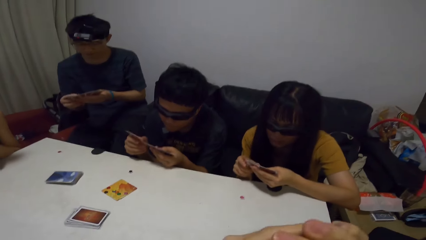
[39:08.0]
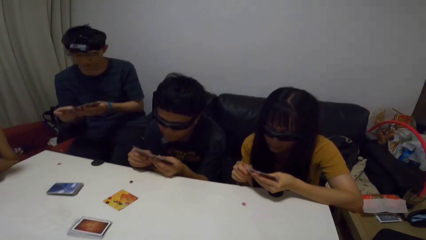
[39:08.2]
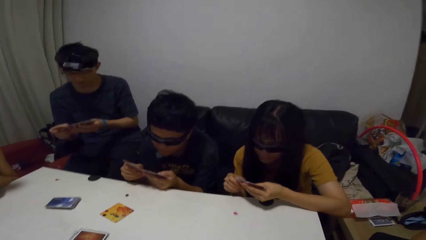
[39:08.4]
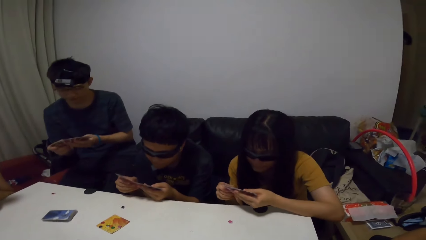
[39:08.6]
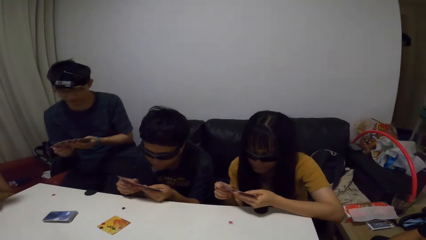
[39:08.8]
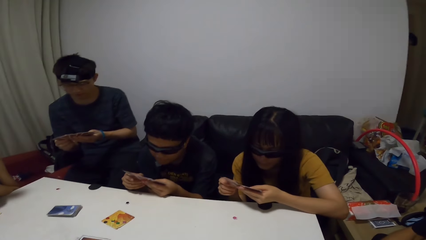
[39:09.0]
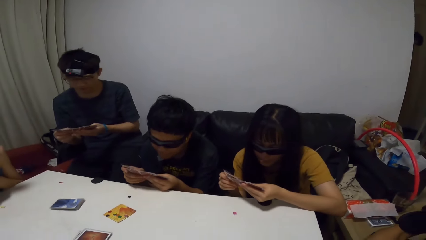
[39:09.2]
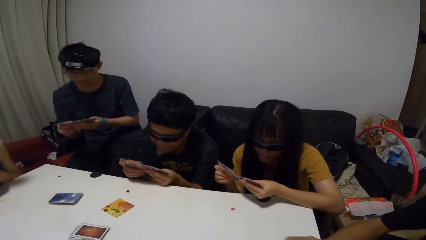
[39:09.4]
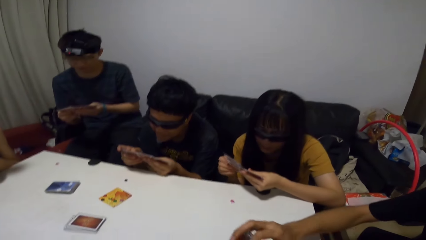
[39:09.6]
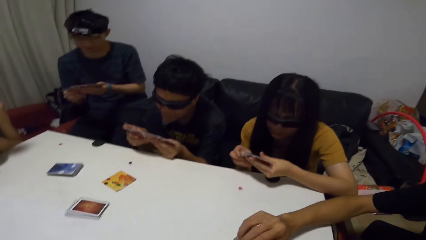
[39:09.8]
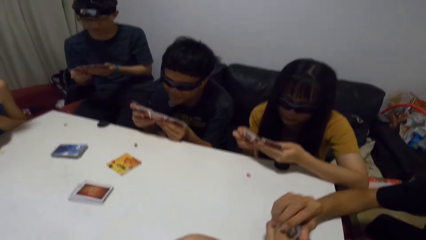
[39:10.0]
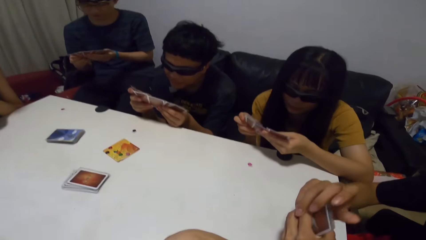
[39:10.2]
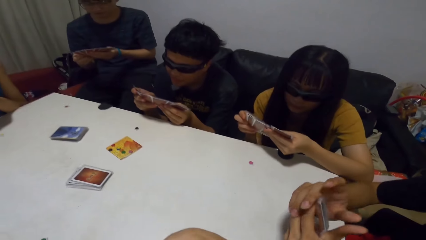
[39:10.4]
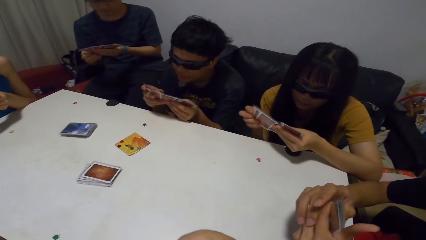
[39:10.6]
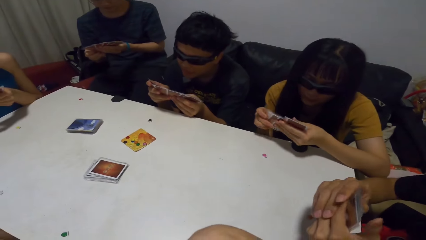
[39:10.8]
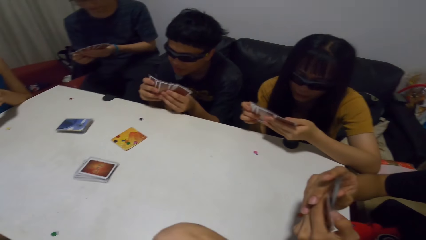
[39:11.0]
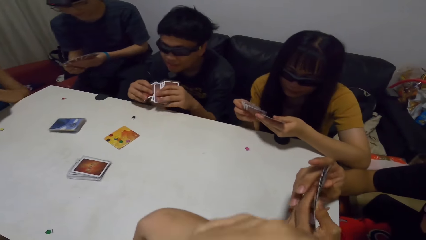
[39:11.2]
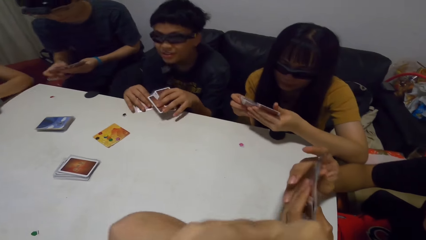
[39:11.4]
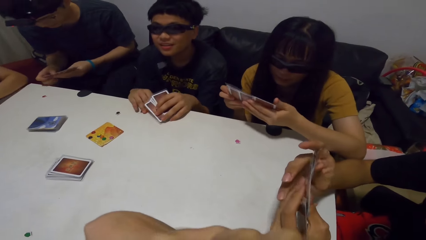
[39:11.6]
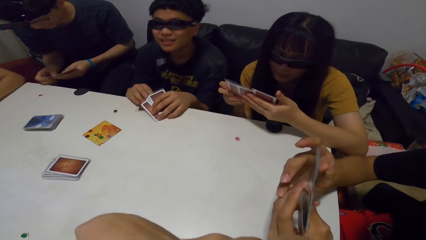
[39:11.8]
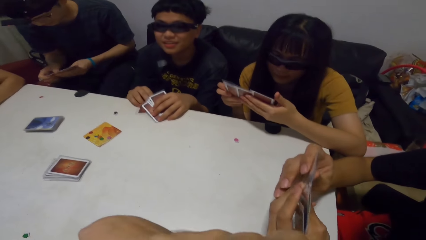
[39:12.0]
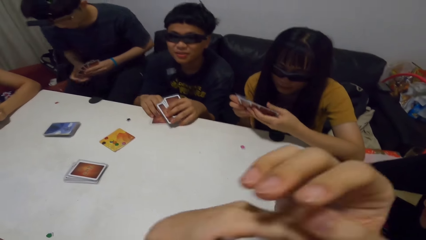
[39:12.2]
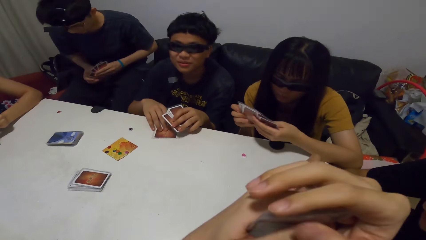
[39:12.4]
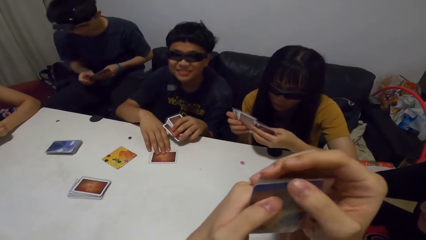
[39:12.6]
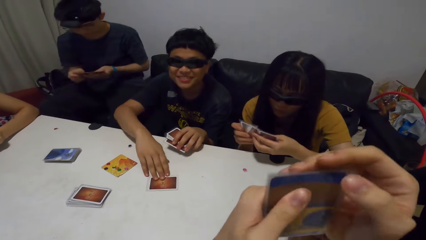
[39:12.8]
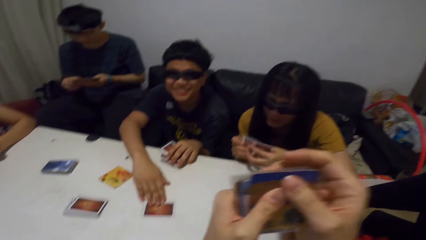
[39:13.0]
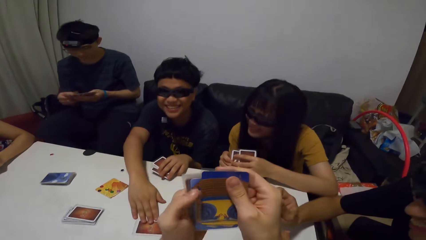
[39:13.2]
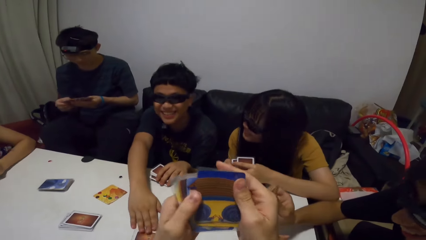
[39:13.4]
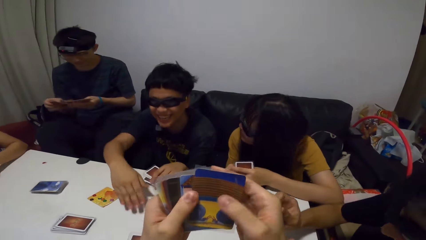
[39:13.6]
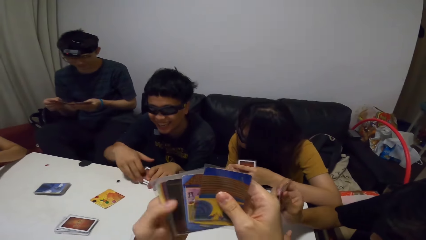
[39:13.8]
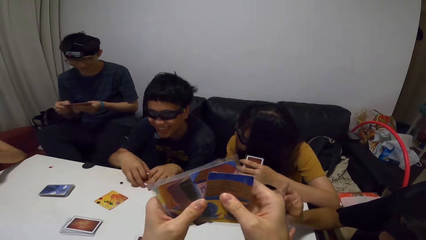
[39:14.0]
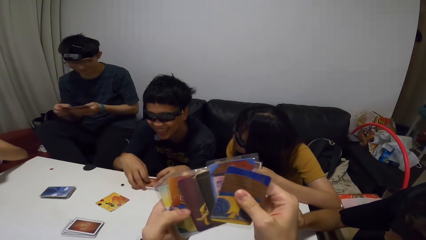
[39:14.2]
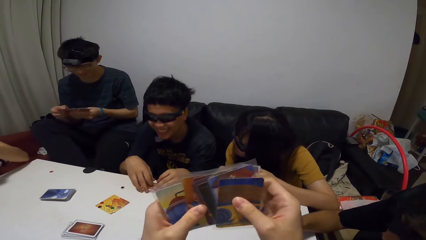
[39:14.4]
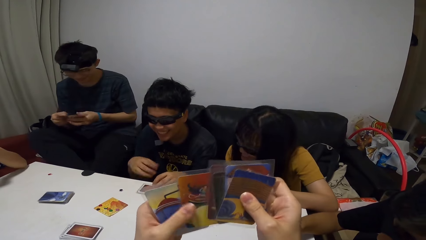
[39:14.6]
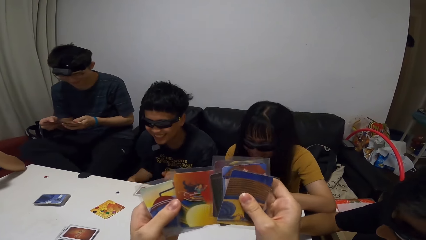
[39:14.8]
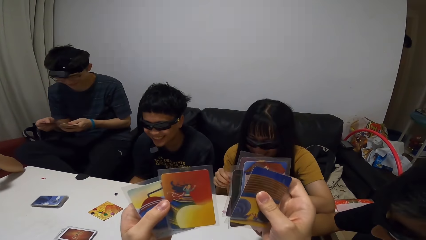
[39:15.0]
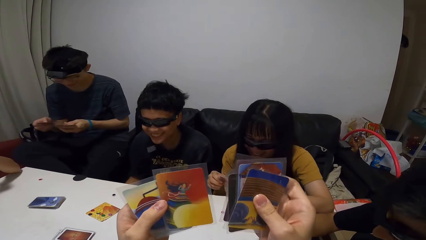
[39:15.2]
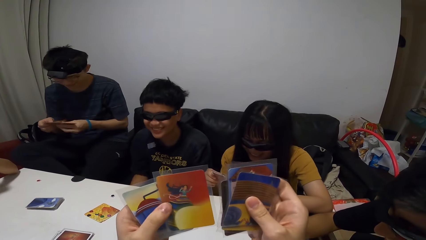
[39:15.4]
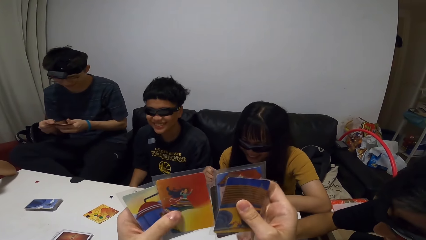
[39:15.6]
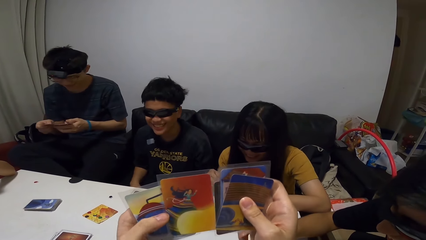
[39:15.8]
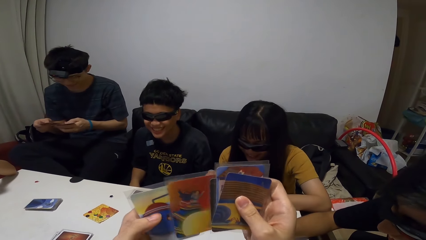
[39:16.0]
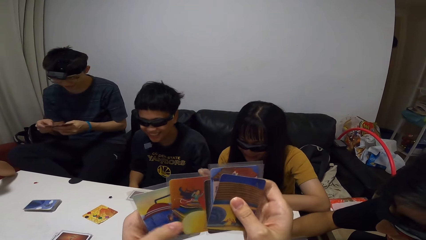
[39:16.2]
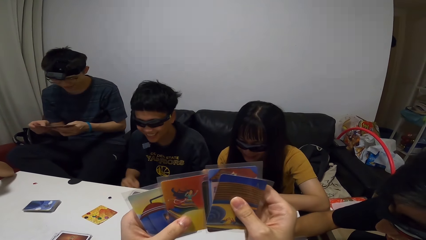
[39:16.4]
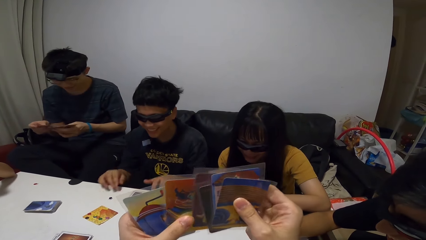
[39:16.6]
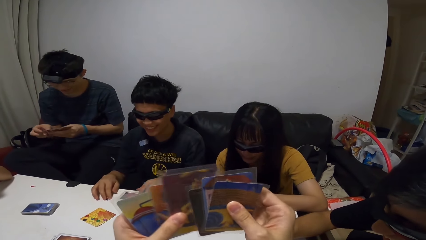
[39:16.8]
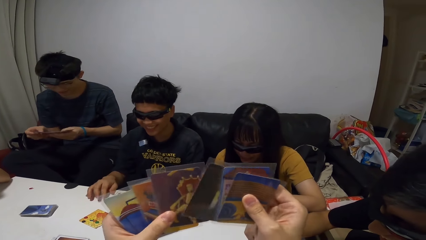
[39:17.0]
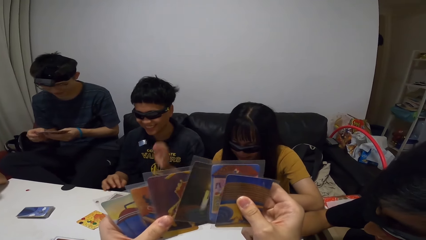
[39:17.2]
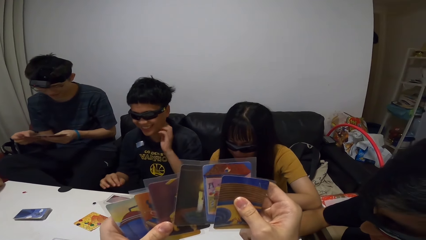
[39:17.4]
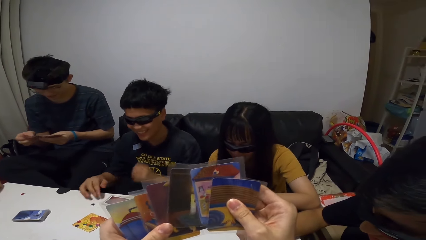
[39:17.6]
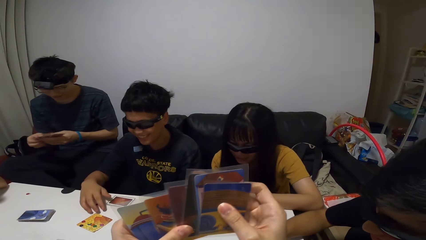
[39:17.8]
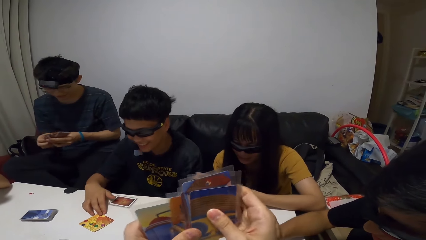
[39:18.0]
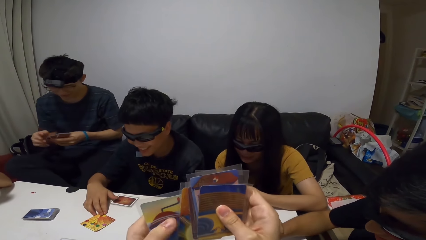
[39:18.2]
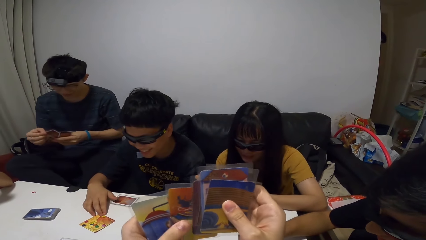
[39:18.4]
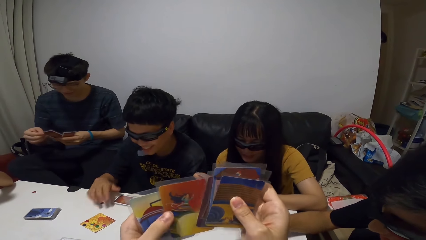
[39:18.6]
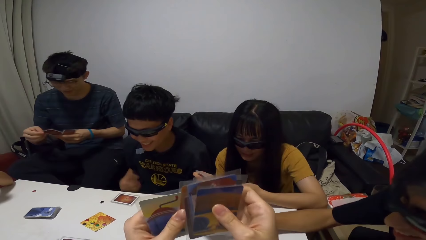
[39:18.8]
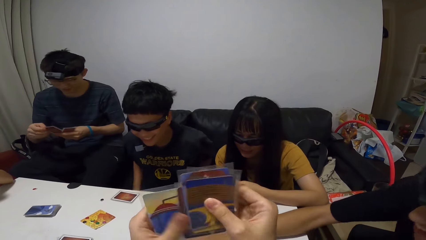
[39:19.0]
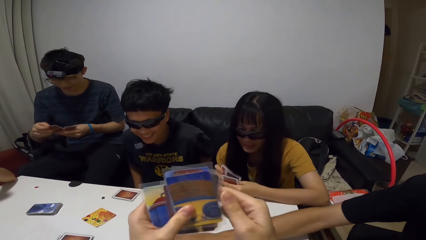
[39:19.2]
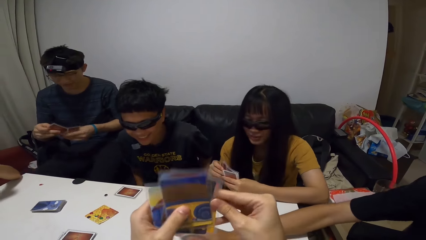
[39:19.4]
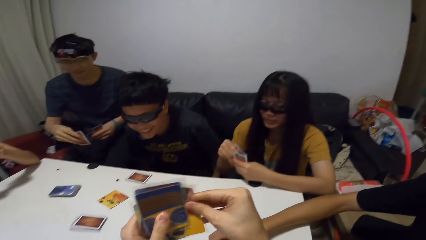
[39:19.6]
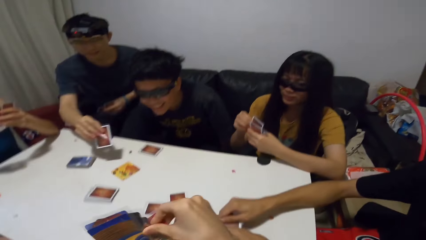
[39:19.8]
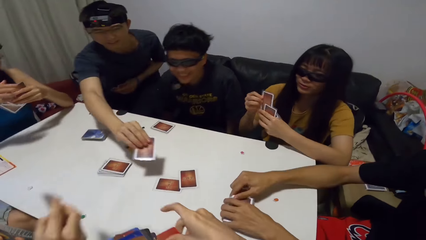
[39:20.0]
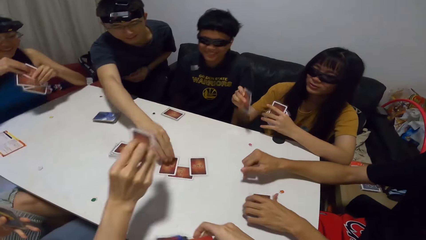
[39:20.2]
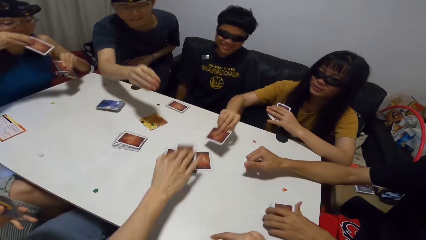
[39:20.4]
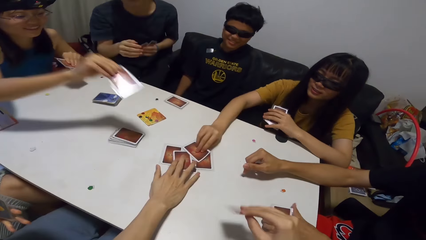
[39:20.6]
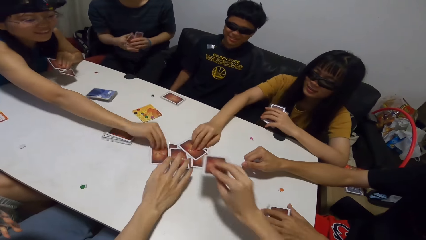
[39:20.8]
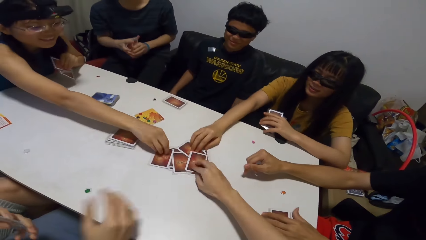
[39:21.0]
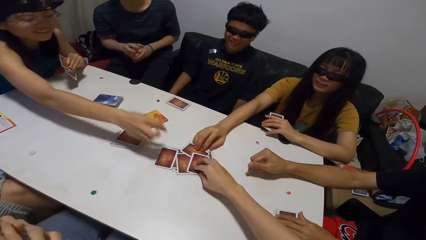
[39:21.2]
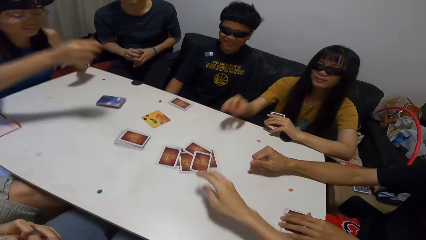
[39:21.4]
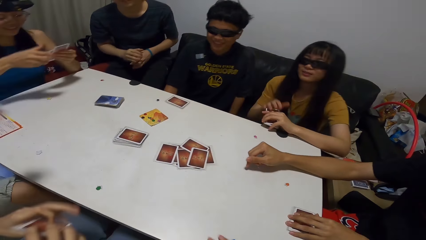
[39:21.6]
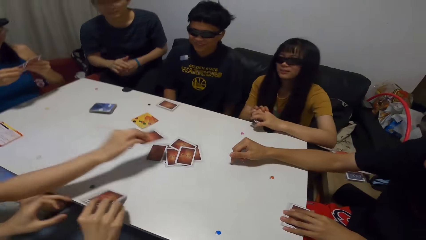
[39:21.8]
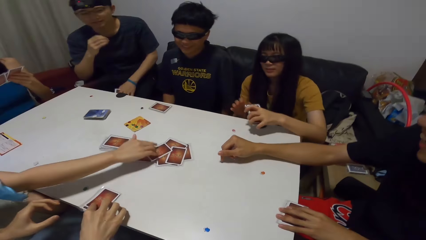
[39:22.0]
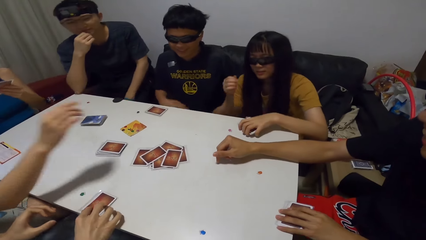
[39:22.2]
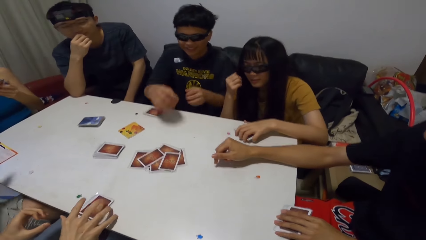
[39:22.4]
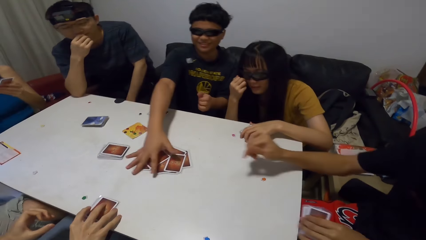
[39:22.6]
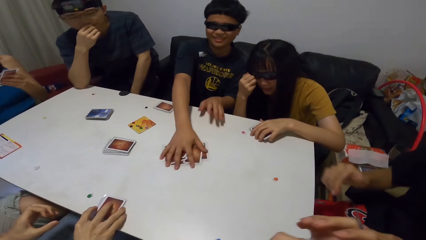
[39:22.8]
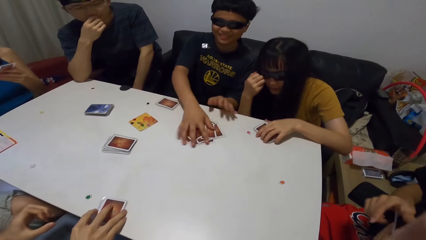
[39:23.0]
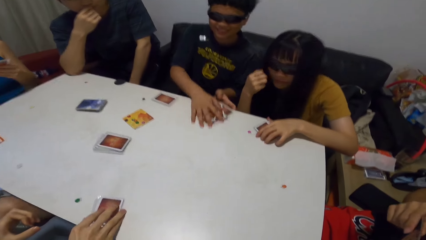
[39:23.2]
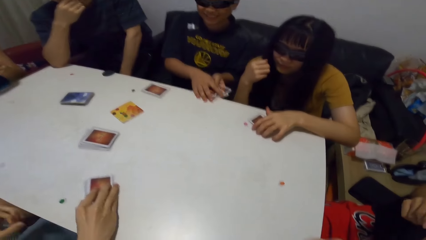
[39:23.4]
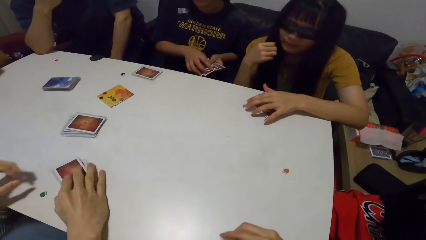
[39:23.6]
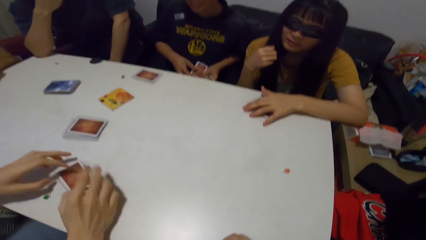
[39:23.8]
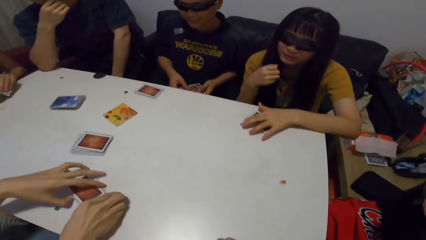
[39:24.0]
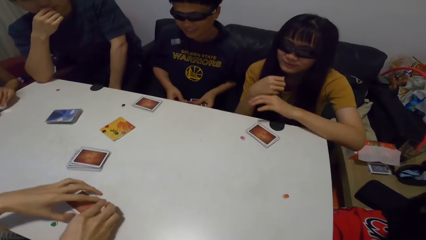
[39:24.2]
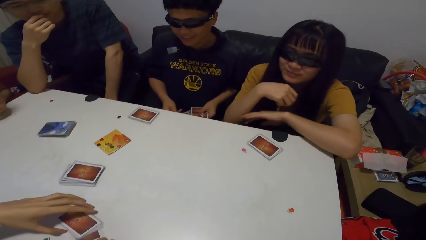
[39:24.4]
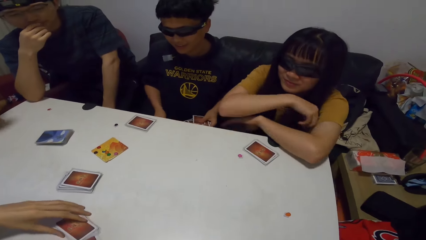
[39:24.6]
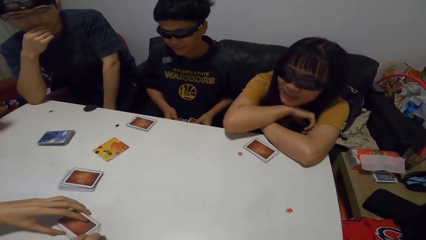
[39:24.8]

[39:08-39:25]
A man checks through his cards. Another man turns his cards and plays a card. The second man touches his cards on the table. The camera wearer shuffles cards. The first man plays a card. A third man plays a card. A lady plays a card. A fourth man plays a card. Another lady plays a card. The camera wearer plays a card. The fourth man places his cards on the table. A third lady plays a card. The first man packs his cards from the table. The first lady places her cards on the table and adjusts her glasses. The camera wearer adjusts their camera. The second man packs the cards on the table. The fourth man rotates his cards on the table. The second man arranges the cards.
